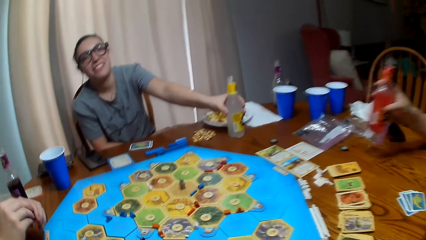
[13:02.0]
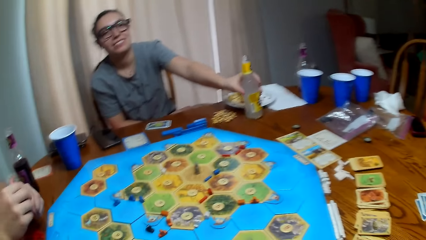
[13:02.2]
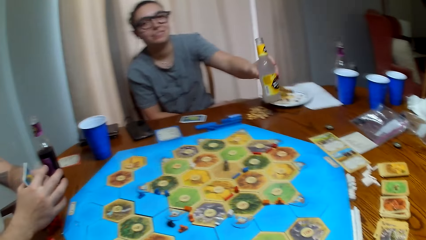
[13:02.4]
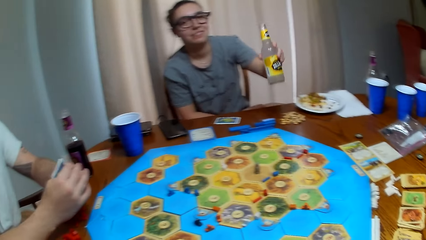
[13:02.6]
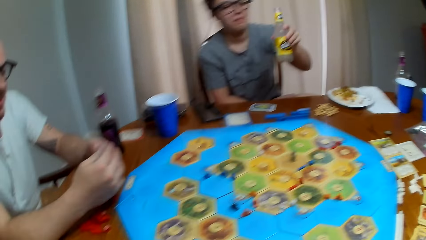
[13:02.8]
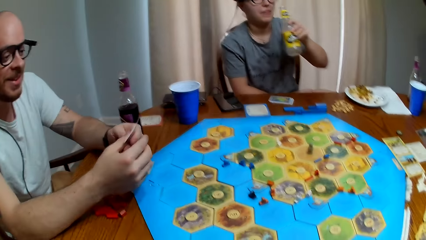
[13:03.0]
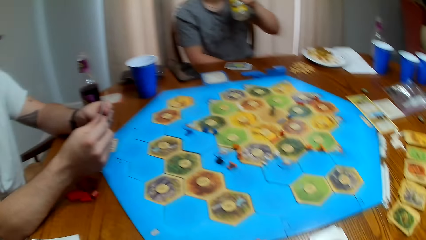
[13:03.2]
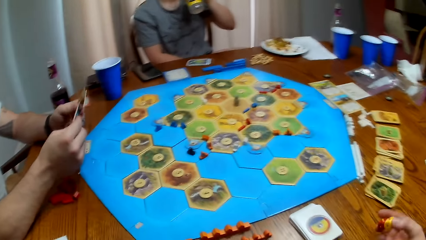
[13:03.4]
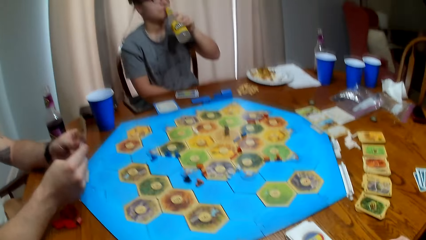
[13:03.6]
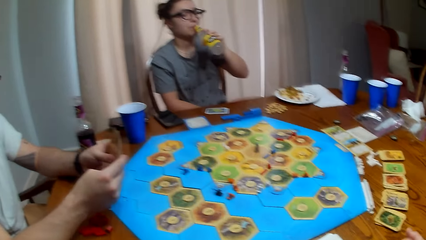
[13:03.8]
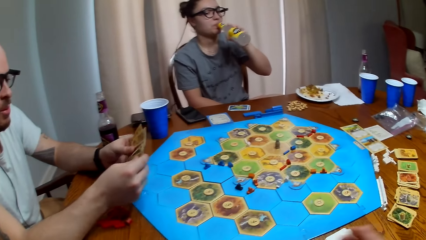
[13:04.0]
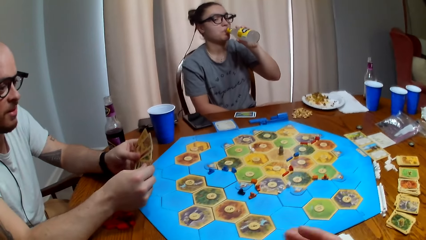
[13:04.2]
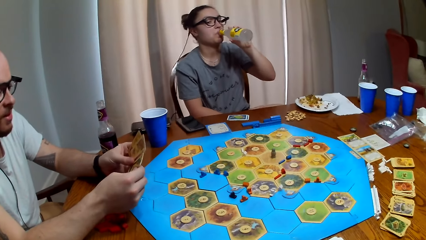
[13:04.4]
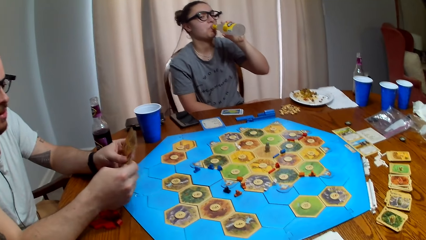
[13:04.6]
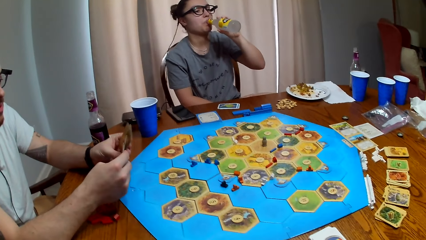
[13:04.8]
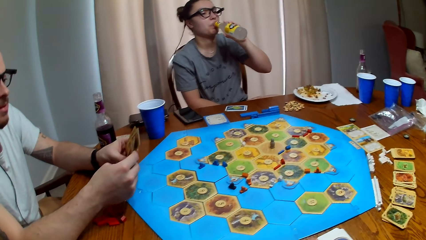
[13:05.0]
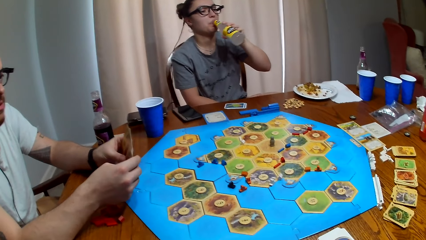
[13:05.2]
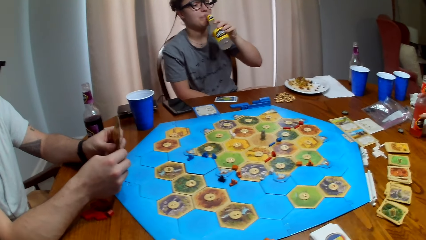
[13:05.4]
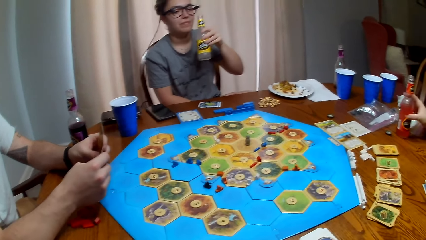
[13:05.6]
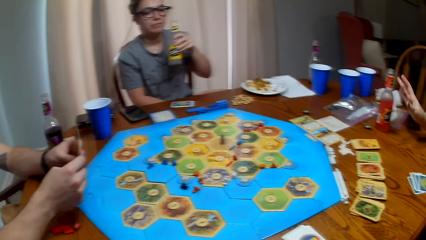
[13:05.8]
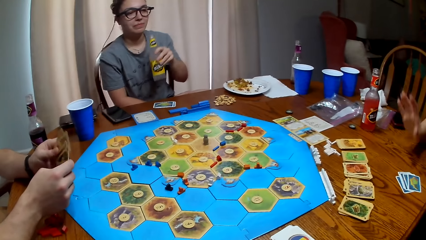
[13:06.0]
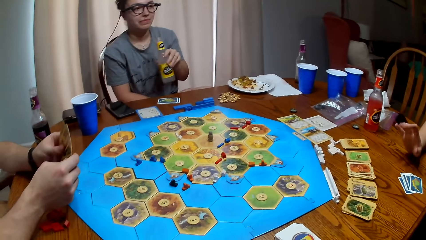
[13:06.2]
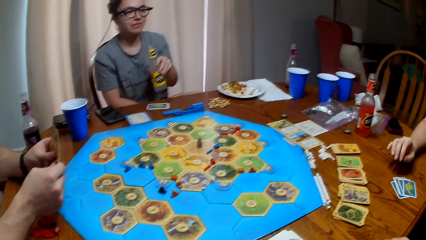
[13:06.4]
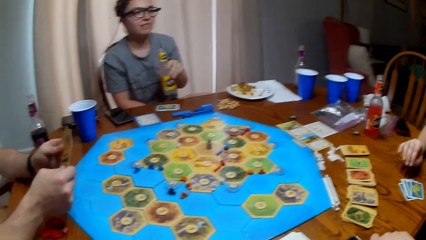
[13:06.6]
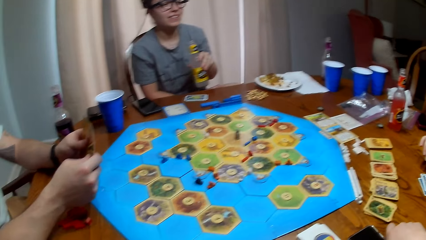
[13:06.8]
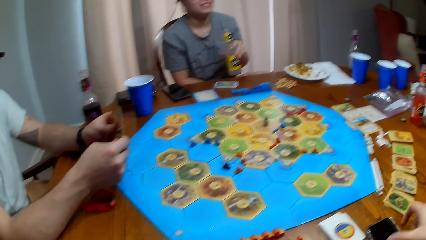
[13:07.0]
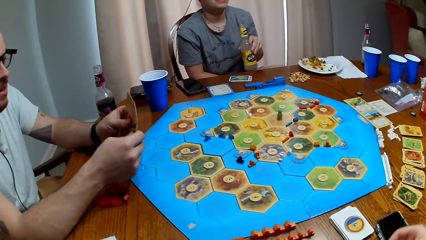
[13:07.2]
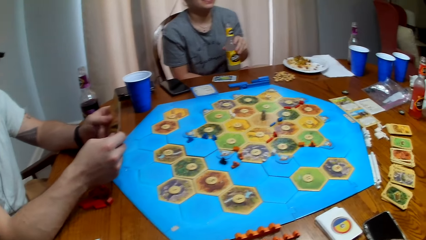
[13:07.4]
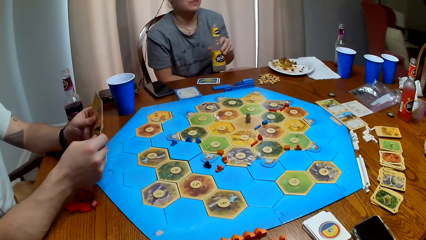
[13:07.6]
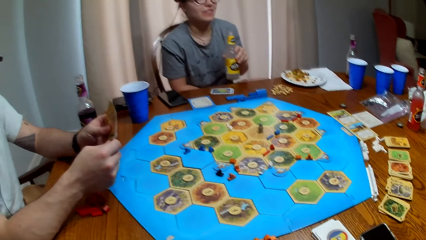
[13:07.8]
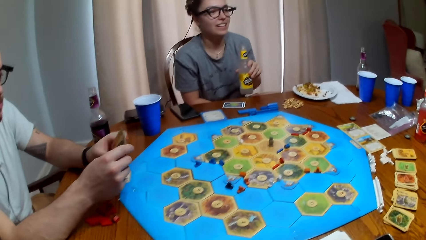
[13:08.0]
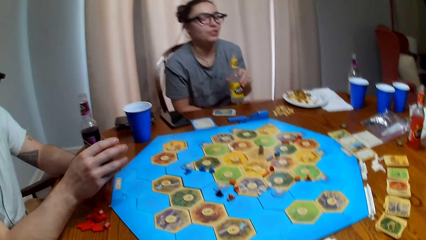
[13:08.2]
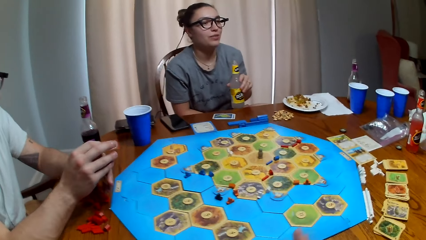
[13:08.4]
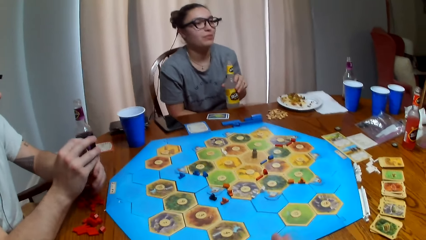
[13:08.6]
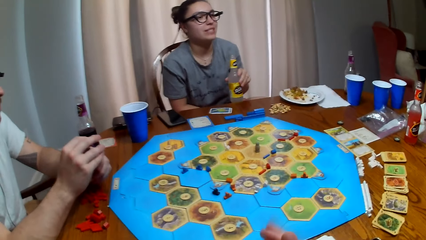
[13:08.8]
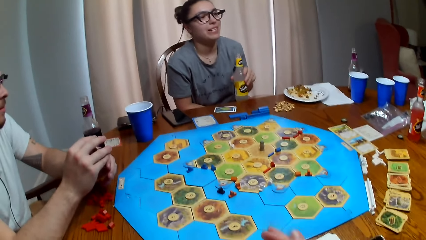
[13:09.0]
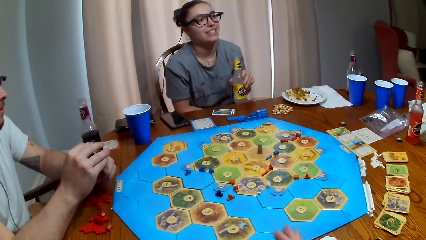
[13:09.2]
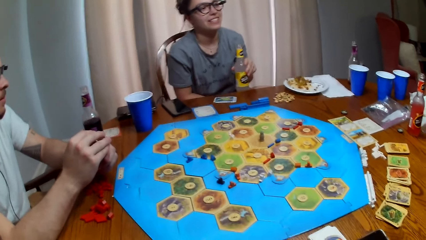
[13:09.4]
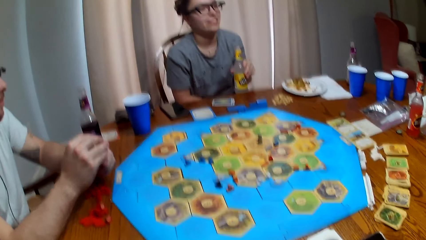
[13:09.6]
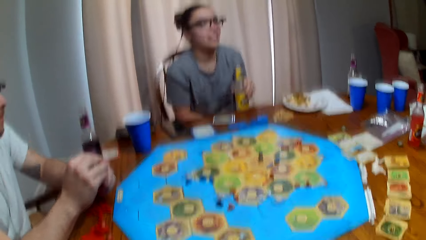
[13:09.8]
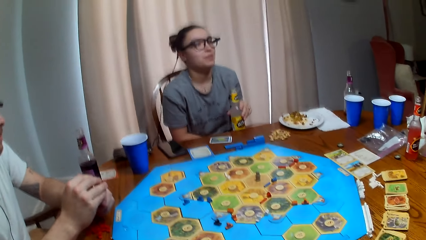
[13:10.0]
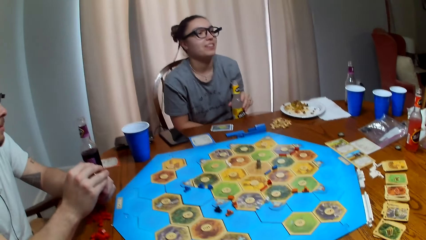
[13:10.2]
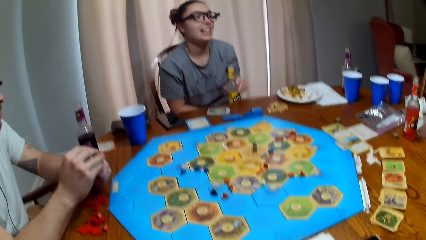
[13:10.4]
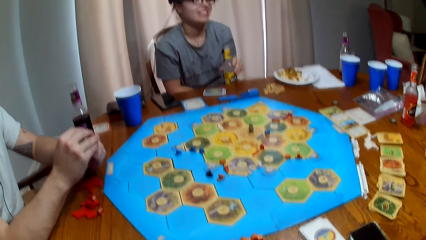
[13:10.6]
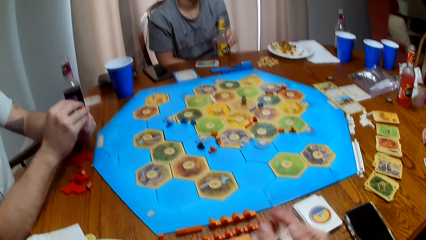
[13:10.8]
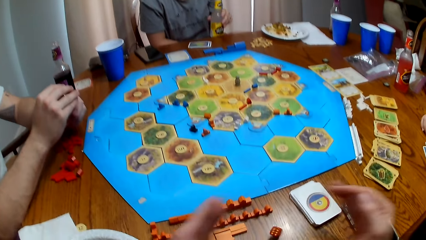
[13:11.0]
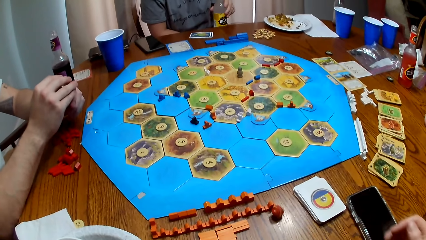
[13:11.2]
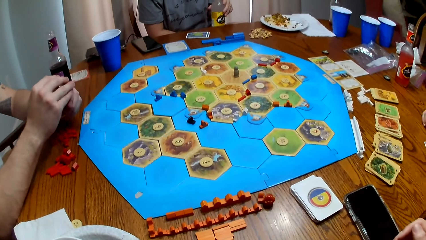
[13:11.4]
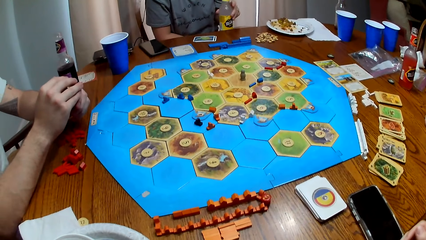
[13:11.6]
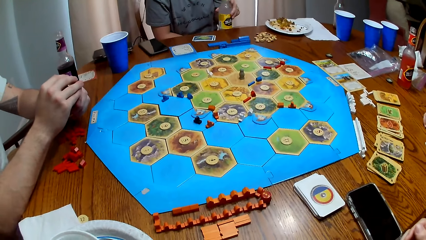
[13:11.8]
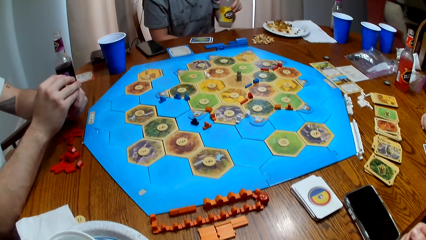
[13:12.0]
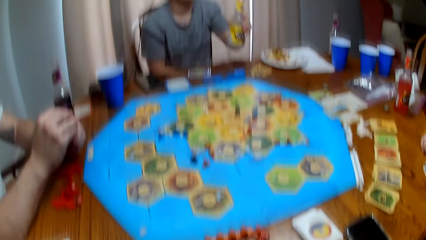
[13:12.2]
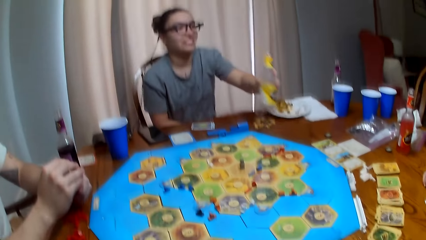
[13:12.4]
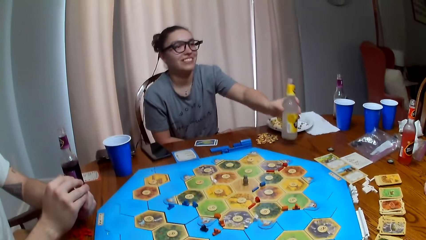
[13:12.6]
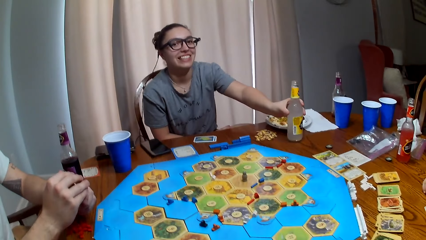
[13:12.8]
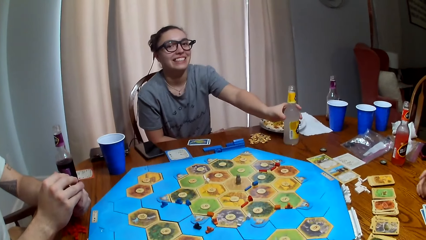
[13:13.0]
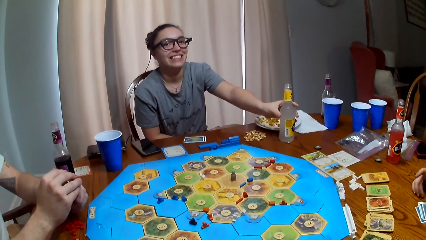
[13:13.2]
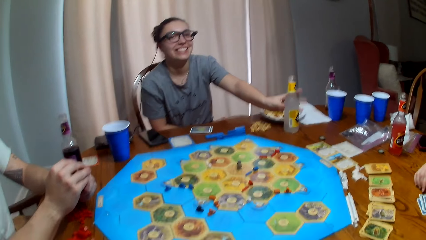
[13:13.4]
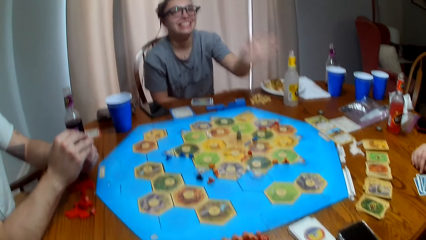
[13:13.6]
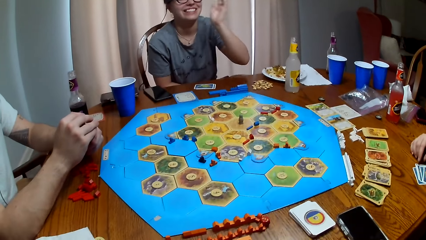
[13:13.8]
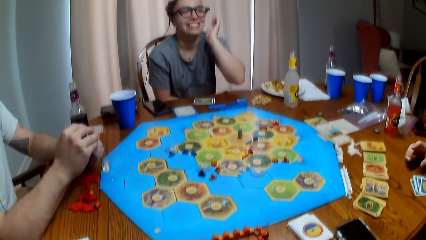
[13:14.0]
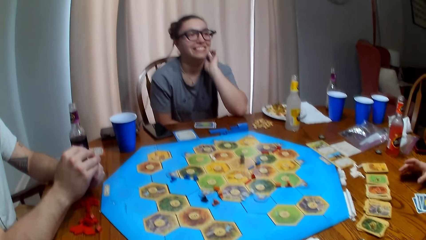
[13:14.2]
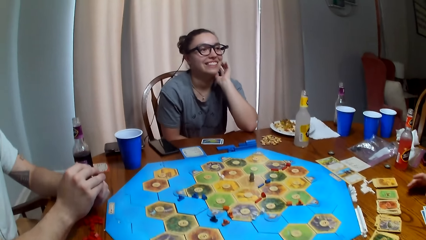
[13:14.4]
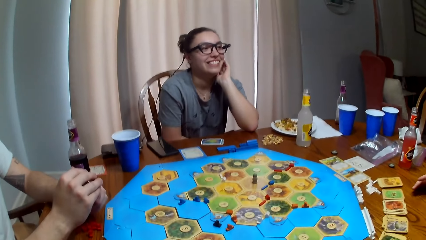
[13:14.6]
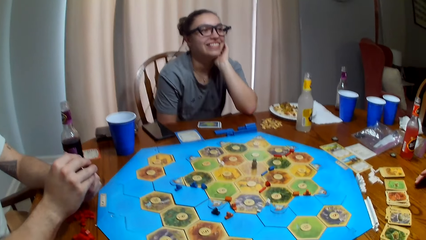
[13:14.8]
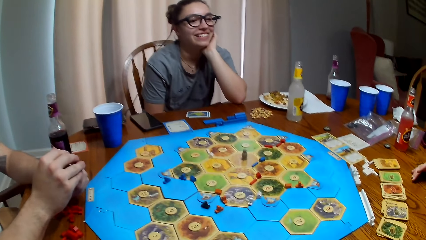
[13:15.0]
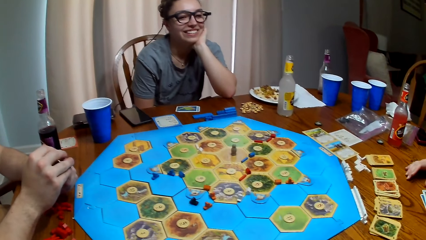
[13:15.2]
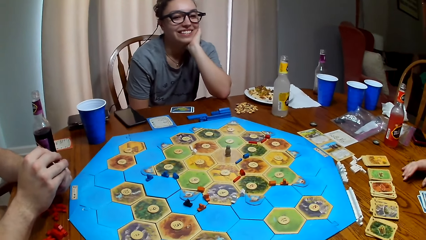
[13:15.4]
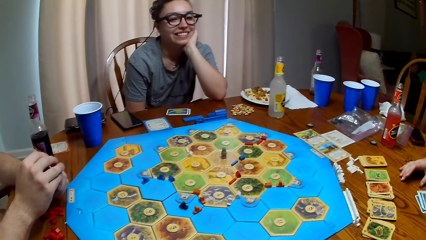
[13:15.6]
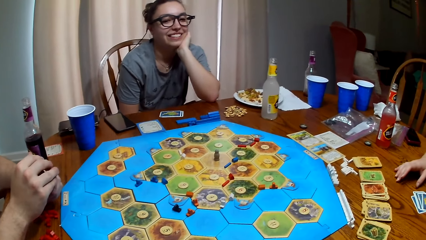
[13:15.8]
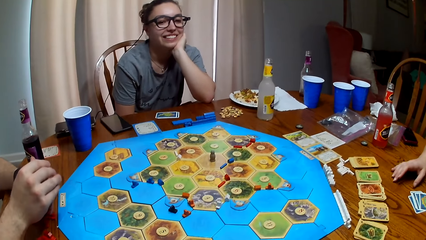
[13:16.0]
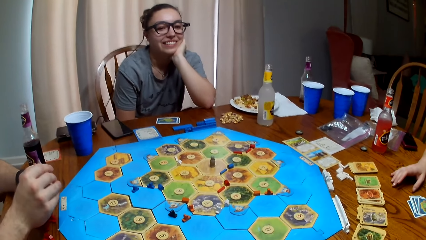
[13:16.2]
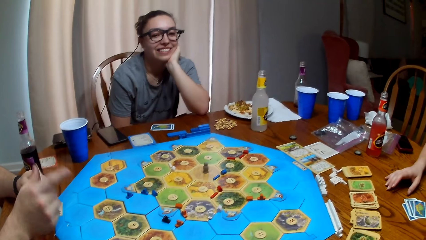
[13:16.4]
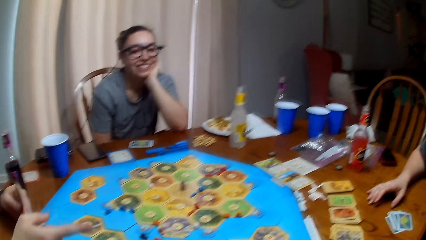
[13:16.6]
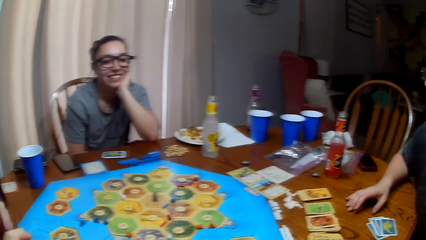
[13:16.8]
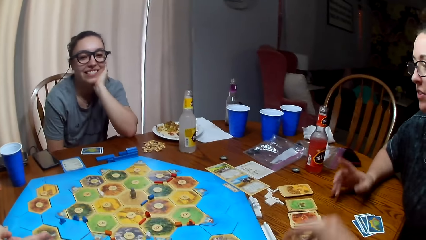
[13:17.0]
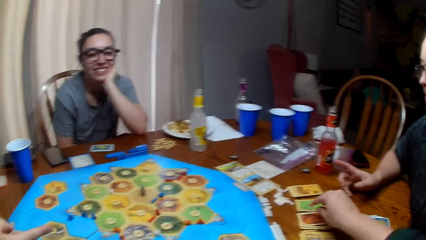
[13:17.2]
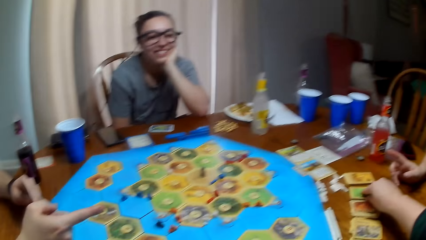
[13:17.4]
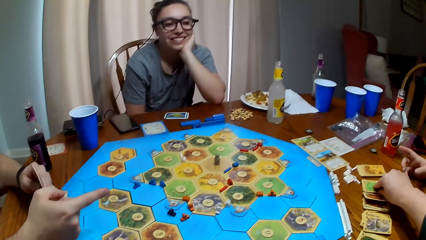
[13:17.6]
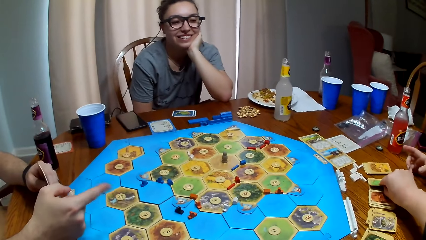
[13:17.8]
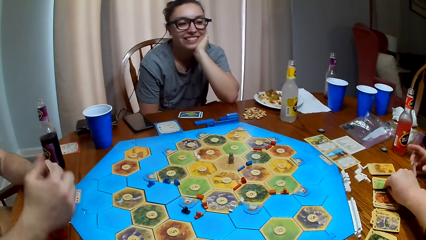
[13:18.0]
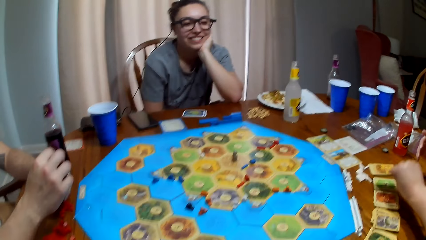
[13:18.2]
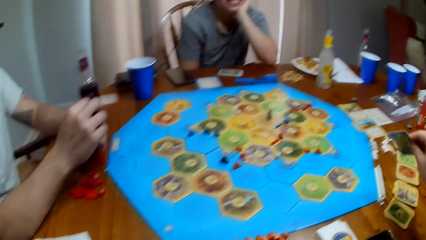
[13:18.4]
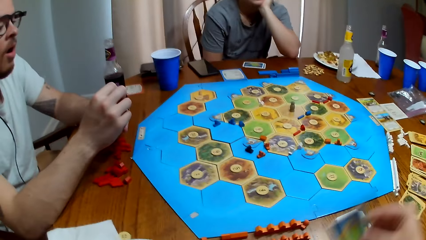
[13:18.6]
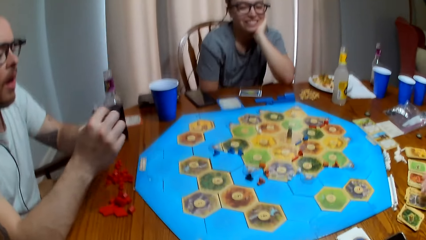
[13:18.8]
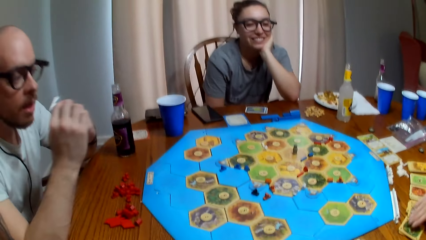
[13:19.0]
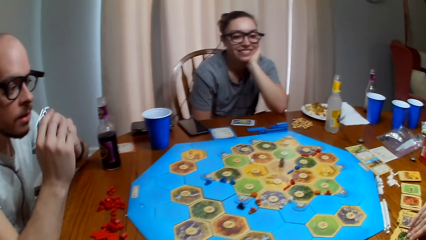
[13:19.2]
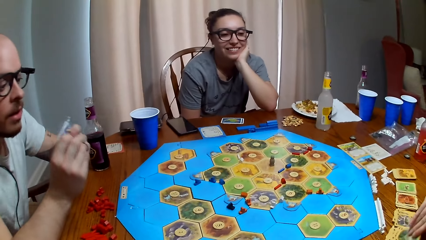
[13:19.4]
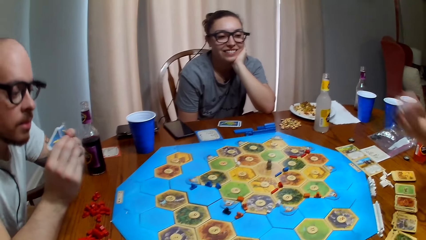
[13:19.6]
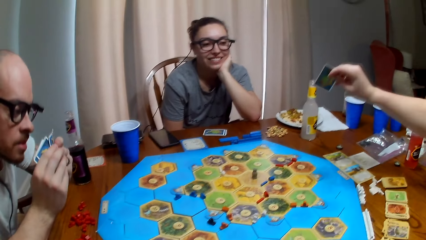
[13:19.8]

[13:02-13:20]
A person and another person take drinks. A third person dialogues with the camera wearer, the first person and the second person. The camera wearer talks. They roll the dice. The second person talks. The camera wearer drops the dice on the table. The second person puts a bottle on the table. The camera wearer talks. The third person talks. The camera wearer picks up a card.
